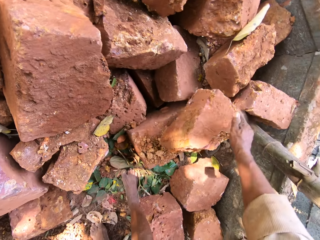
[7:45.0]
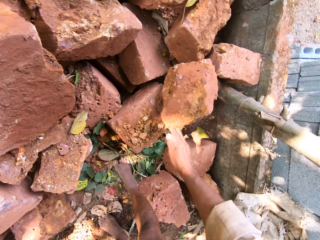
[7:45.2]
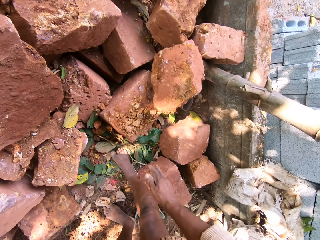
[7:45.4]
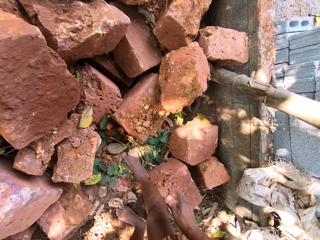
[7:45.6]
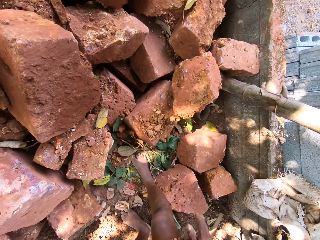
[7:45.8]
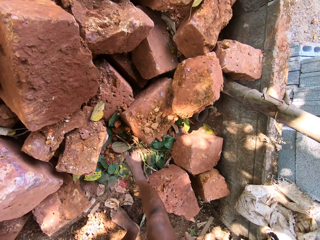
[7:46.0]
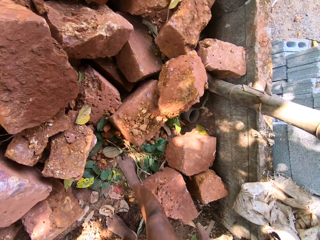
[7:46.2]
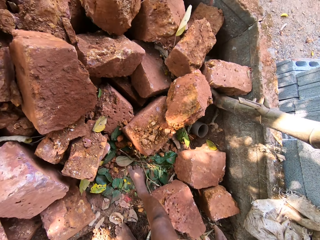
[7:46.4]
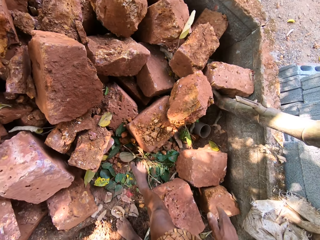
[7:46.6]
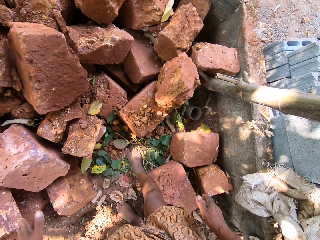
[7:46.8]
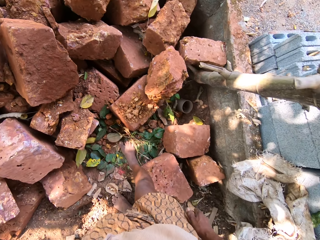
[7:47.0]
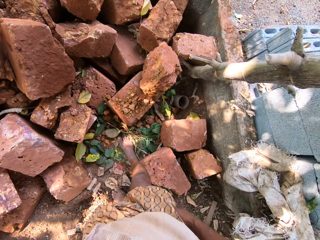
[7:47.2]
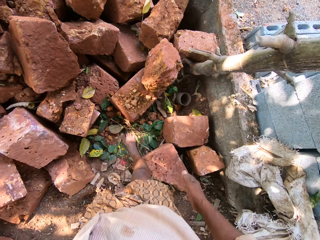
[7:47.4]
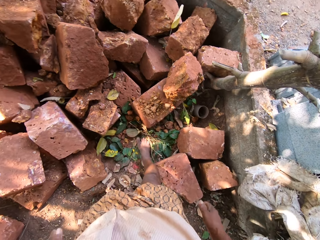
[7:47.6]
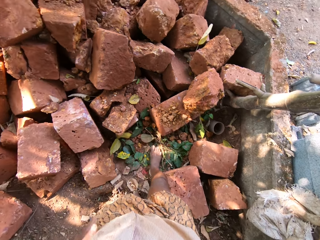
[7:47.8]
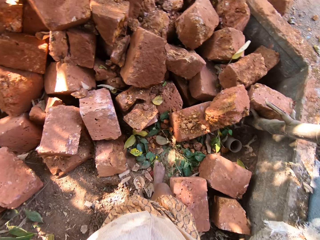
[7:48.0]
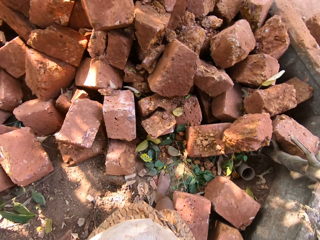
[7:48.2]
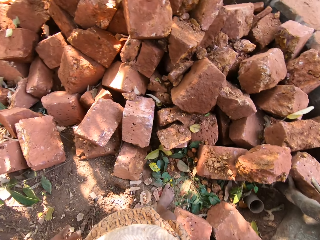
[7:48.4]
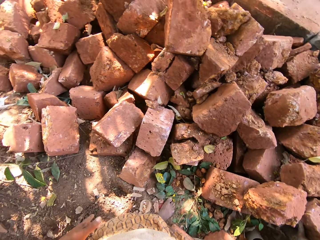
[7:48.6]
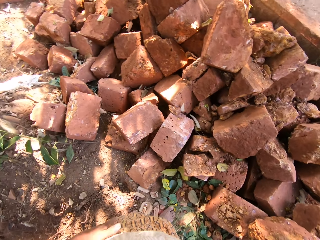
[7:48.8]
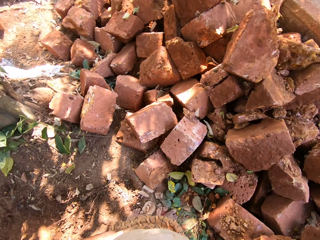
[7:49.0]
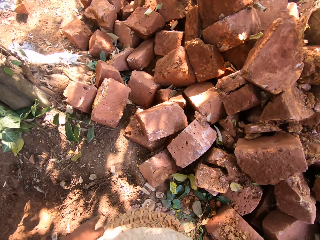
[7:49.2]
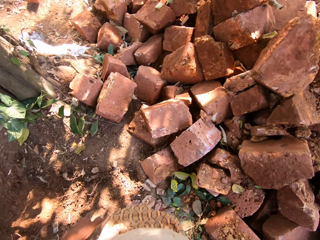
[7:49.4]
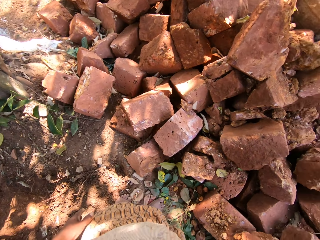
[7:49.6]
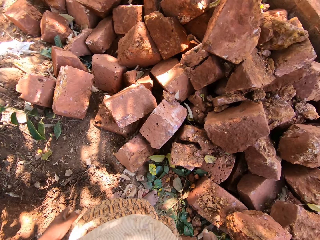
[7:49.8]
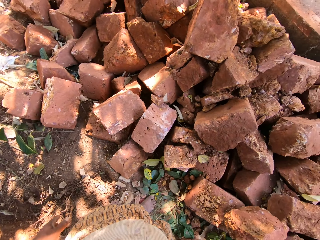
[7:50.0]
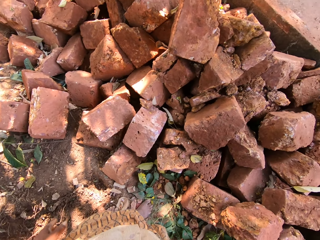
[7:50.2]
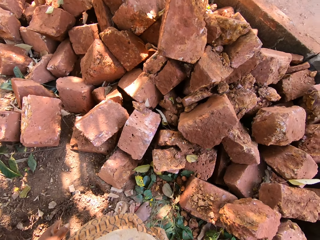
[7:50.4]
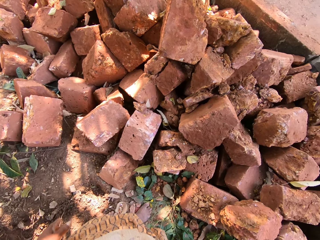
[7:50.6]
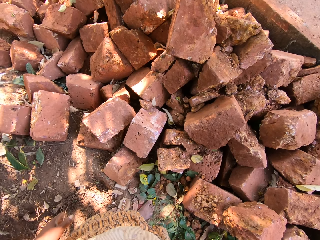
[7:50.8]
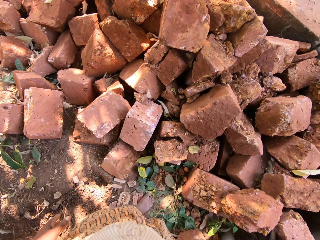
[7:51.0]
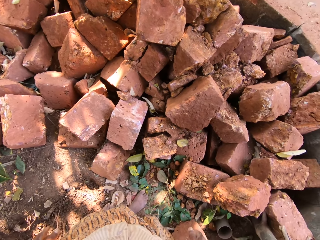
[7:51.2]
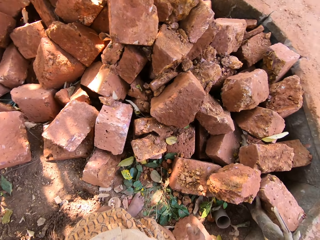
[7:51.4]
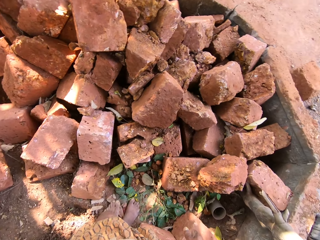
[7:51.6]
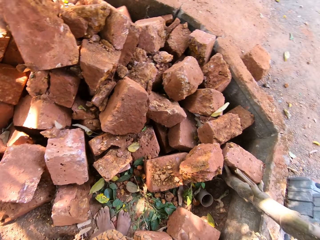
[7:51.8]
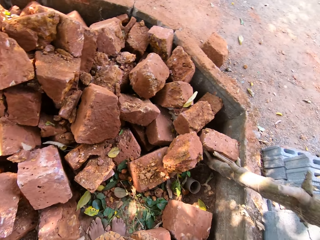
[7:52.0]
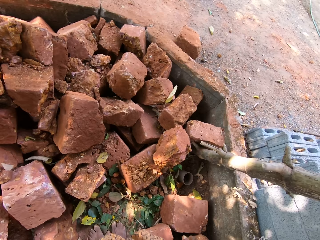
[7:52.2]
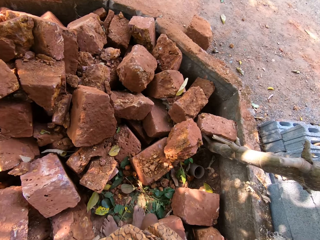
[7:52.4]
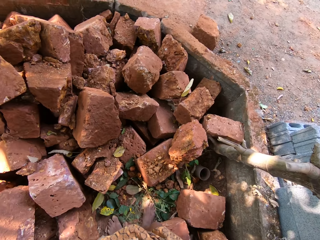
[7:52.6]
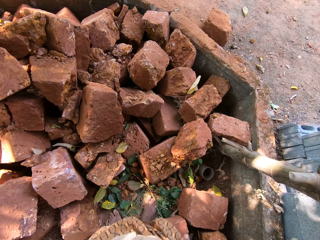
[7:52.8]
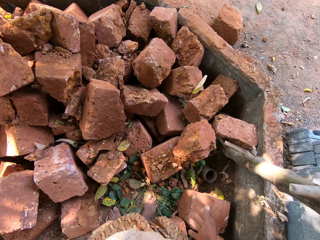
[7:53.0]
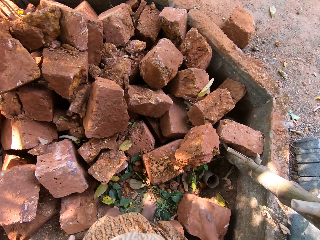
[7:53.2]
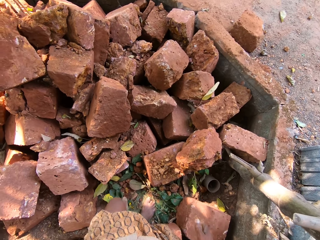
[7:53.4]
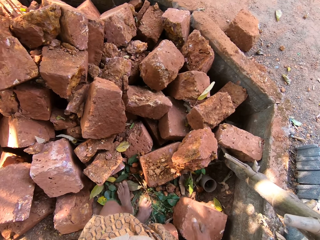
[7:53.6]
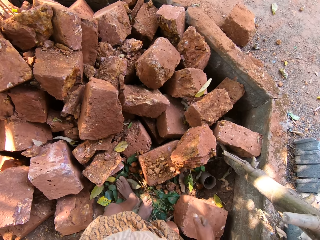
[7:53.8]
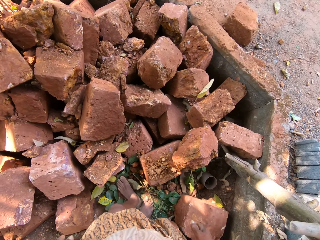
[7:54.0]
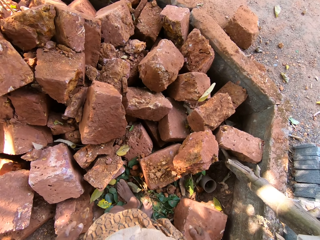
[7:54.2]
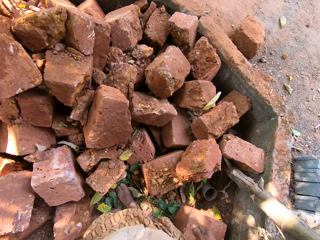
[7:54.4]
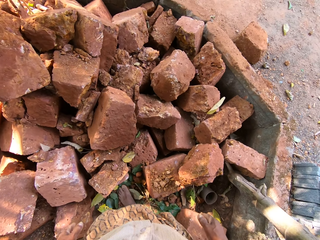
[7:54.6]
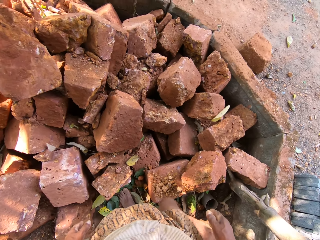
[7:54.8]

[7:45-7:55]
The camera wearer touches a stone. They look around.

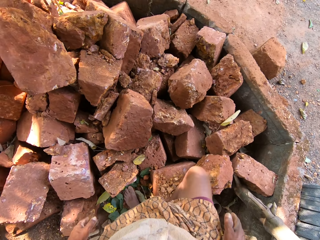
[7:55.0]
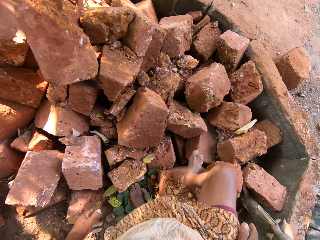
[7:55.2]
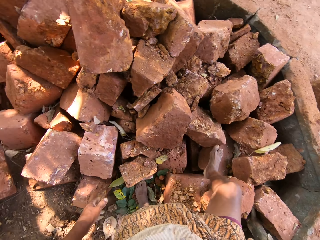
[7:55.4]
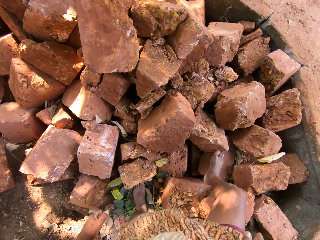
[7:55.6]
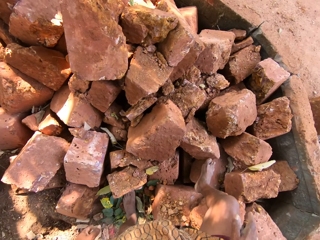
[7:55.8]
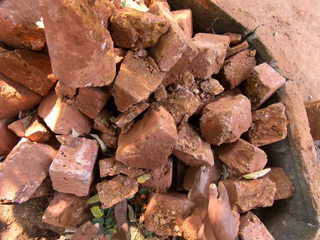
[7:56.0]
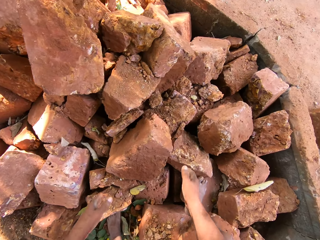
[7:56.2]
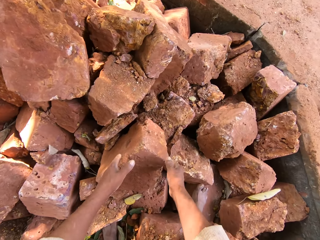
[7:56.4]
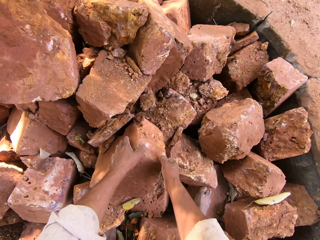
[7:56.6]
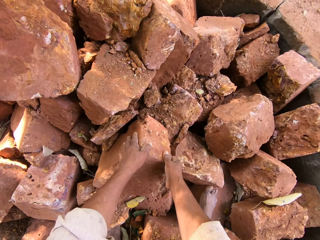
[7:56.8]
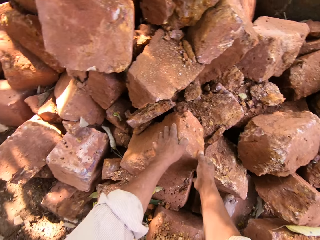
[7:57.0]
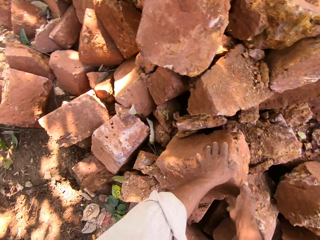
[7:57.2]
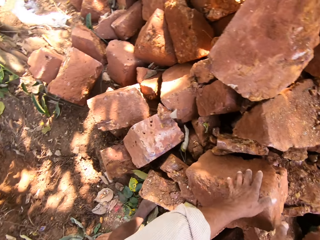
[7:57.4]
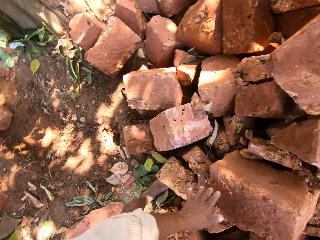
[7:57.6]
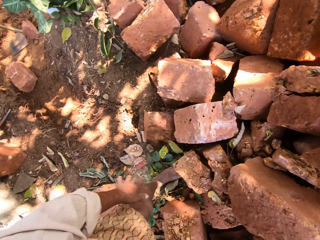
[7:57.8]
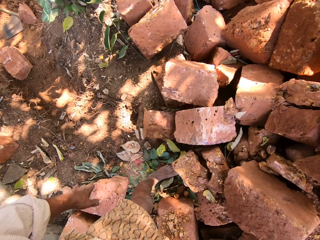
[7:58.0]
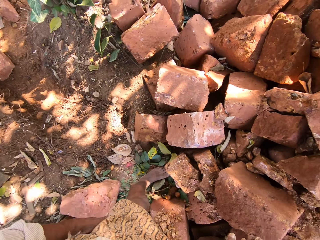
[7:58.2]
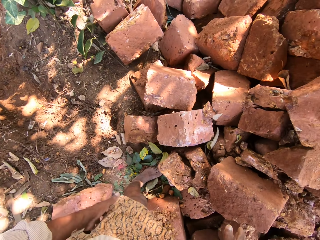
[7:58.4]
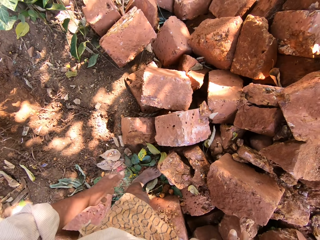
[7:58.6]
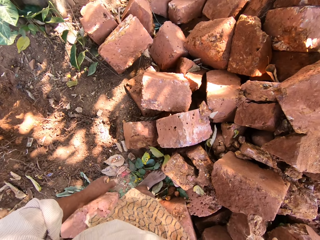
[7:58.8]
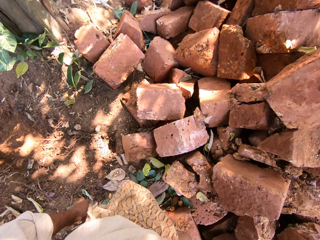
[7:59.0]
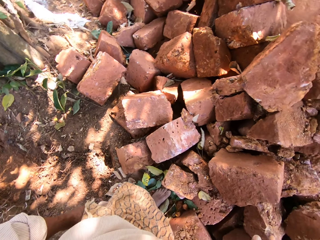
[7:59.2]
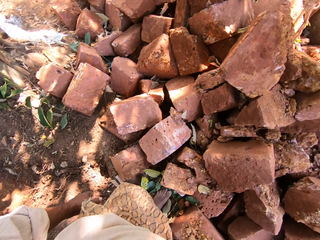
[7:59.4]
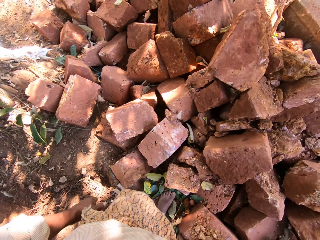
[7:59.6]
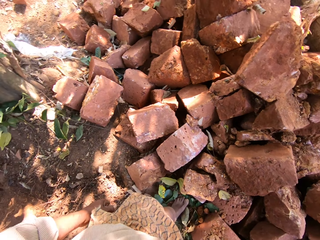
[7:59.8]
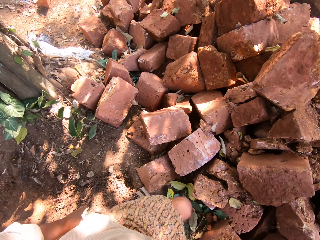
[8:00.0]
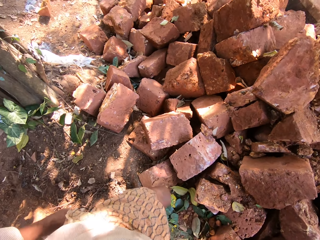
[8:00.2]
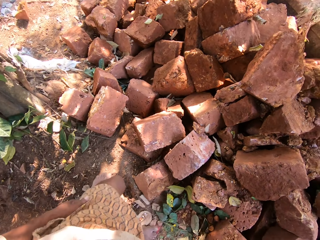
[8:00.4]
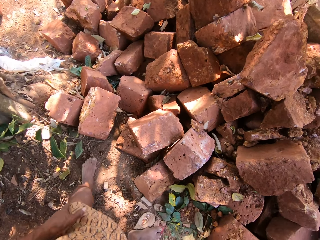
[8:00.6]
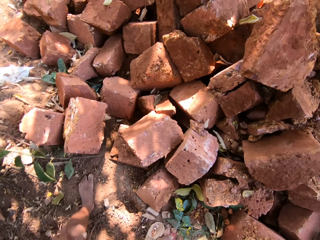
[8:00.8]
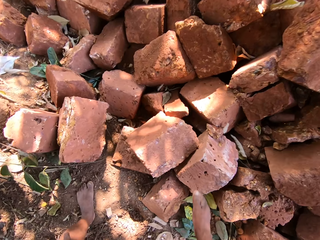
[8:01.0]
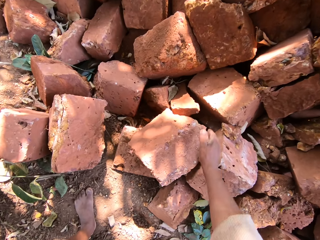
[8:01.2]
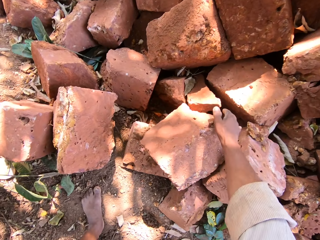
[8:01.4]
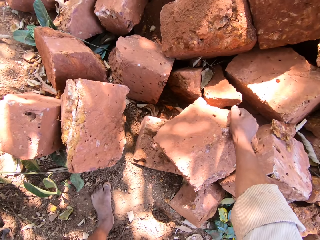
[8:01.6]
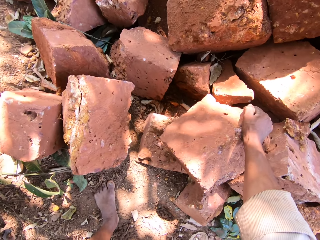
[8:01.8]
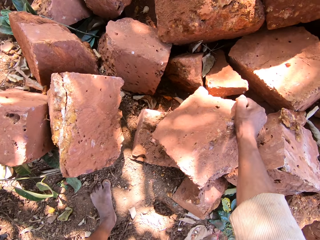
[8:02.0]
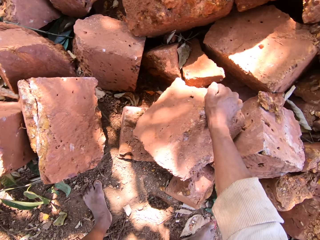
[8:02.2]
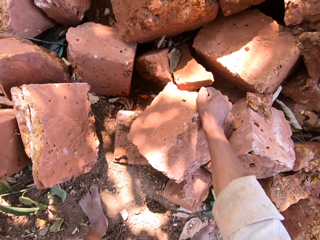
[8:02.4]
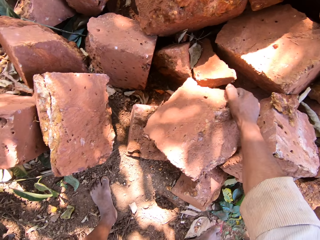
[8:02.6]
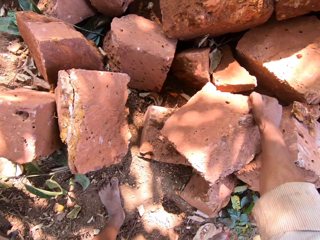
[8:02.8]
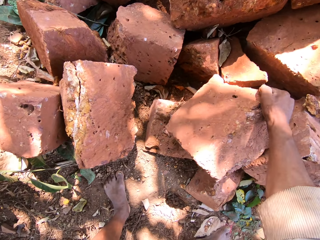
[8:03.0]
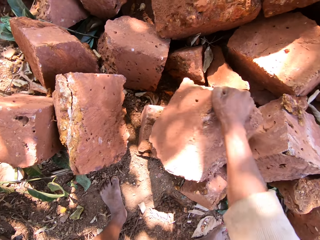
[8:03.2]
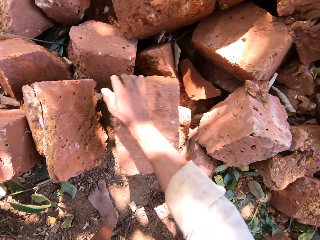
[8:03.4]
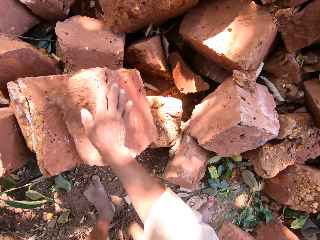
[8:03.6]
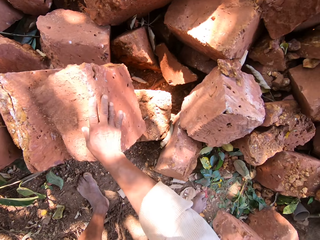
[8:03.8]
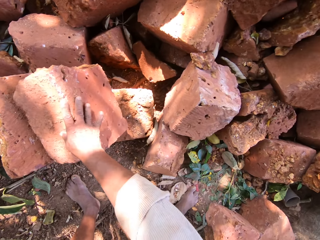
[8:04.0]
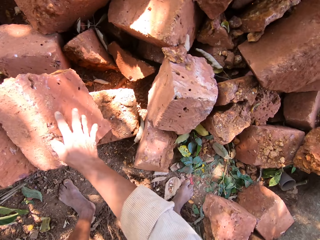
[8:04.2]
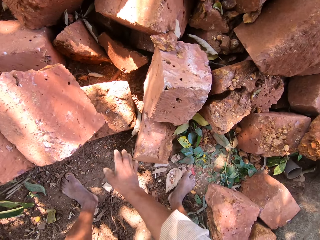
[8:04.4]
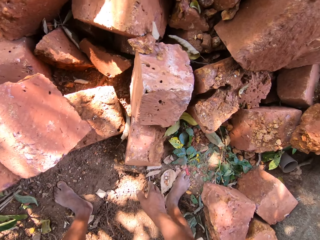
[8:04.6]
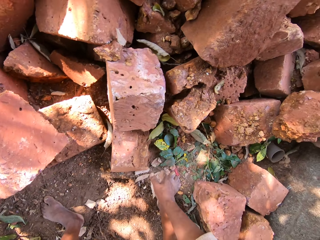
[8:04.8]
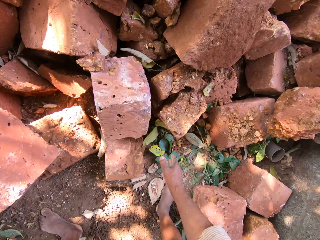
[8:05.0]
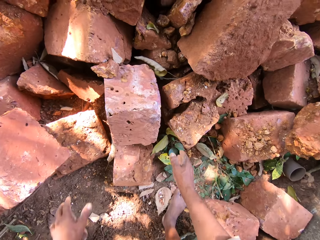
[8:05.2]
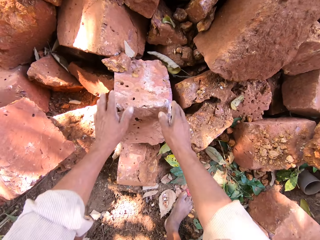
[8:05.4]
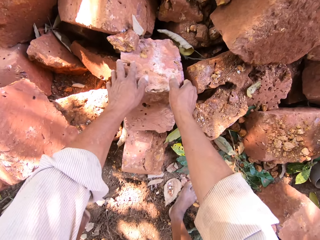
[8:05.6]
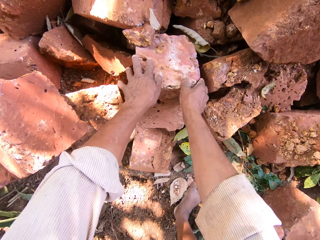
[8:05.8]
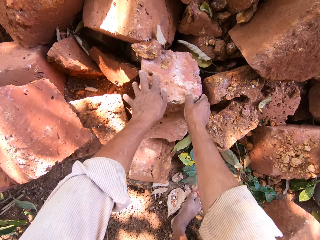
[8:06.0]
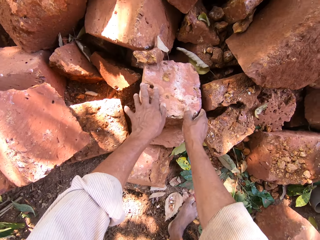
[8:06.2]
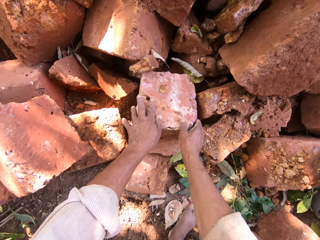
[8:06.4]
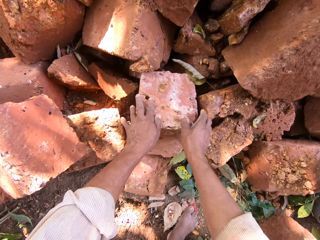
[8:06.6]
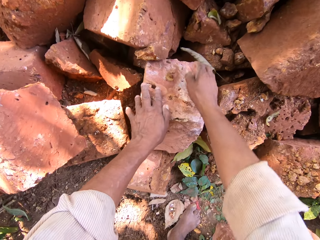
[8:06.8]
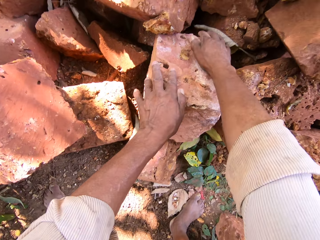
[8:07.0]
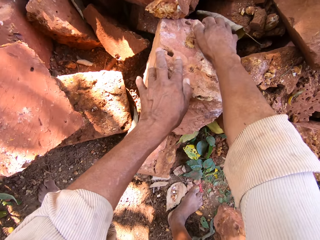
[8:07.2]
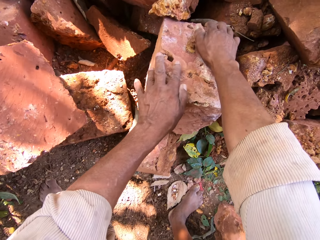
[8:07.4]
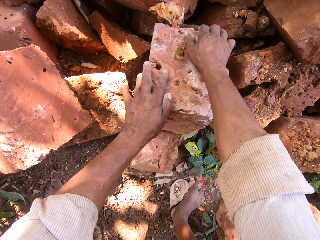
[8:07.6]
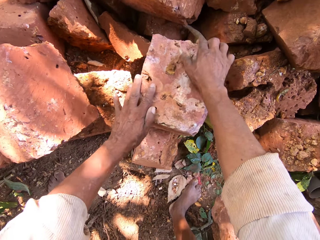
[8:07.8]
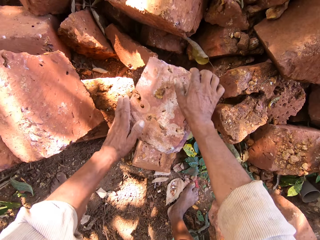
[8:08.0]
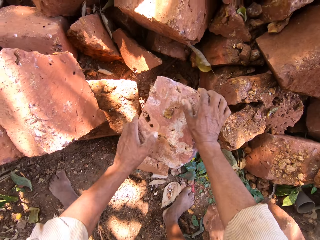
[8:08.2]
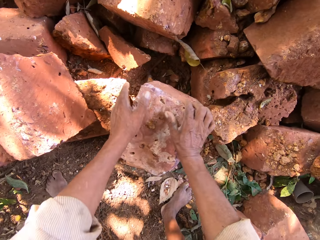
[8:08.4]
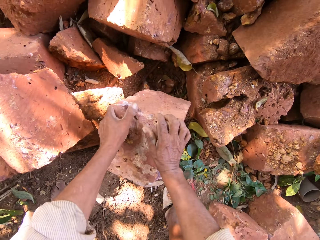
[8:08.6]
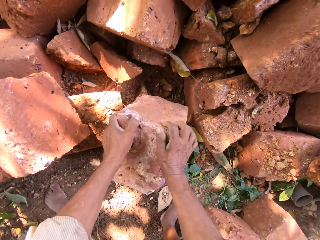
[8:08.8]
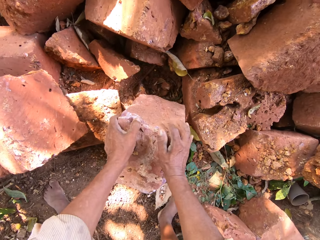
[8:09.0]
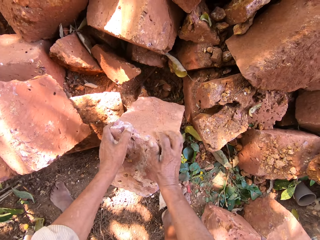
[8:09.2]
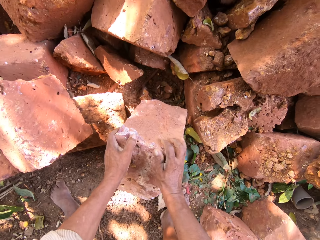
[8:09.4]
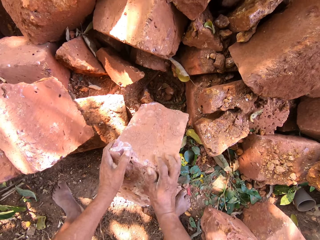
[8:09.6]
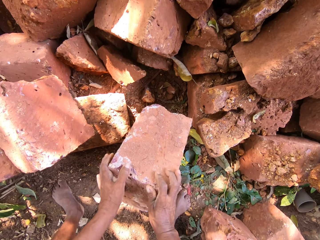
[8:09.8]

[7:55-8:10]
The camera wearer touches a stone from the heap of stones on the ground with both hands. He looks around. He cleans his hands on his wrapper. He moves a stone with his right hand. He carries a stone from the heap of stones on the ground with both hands.
